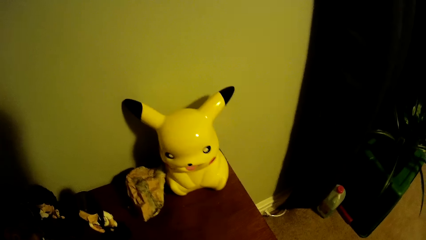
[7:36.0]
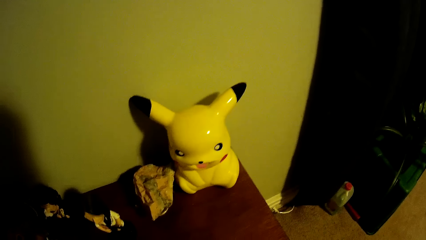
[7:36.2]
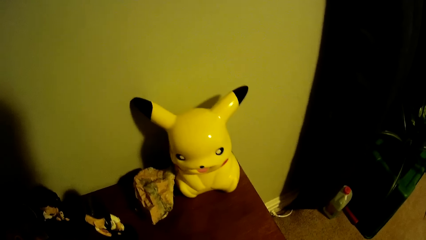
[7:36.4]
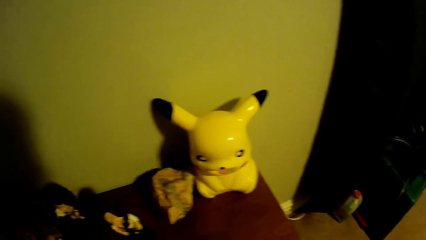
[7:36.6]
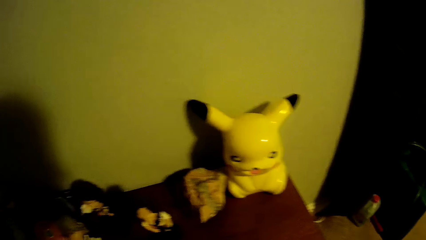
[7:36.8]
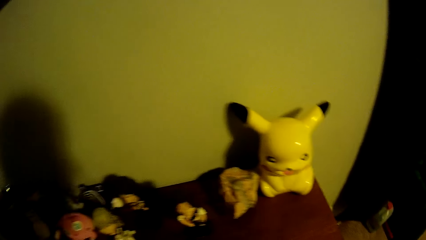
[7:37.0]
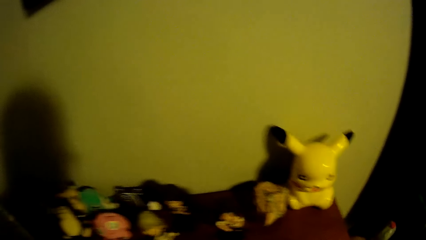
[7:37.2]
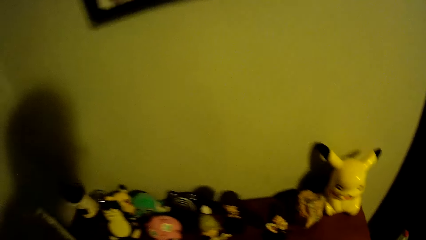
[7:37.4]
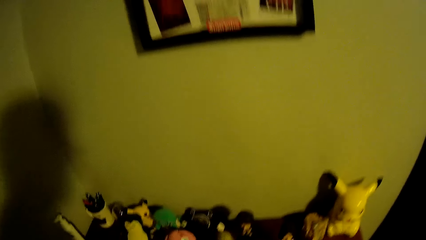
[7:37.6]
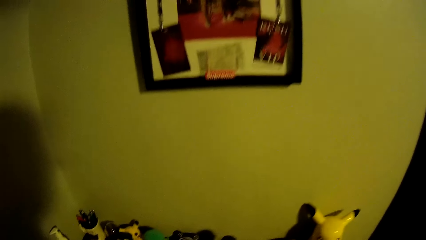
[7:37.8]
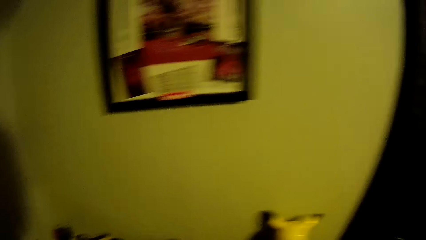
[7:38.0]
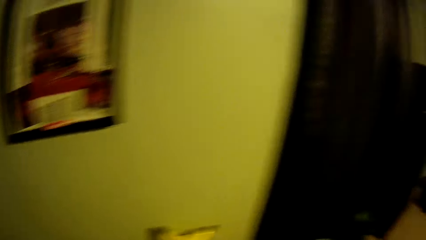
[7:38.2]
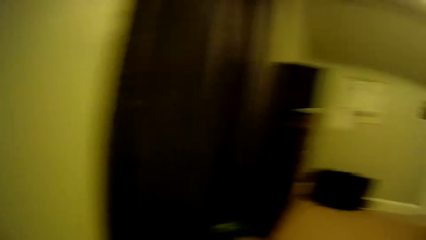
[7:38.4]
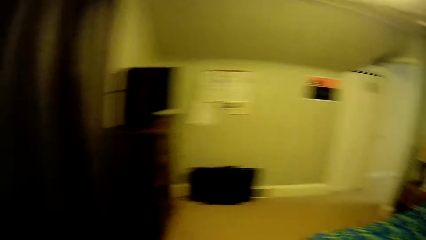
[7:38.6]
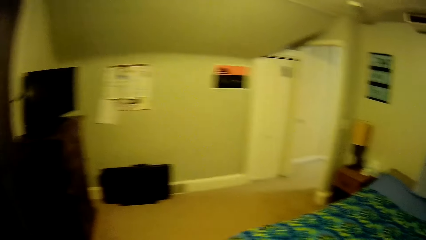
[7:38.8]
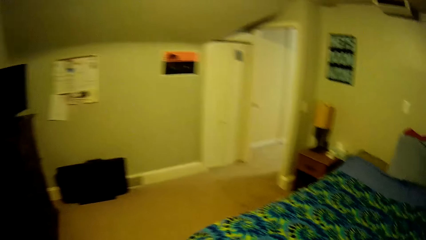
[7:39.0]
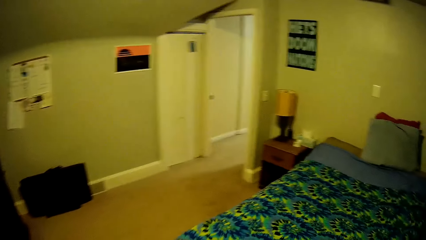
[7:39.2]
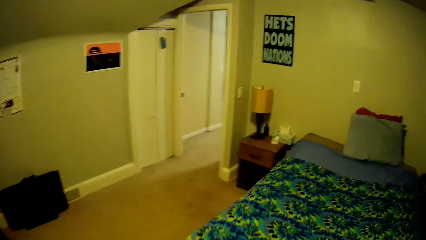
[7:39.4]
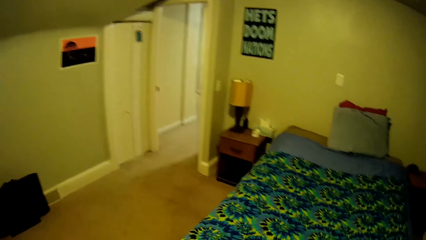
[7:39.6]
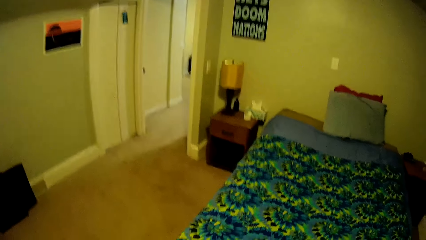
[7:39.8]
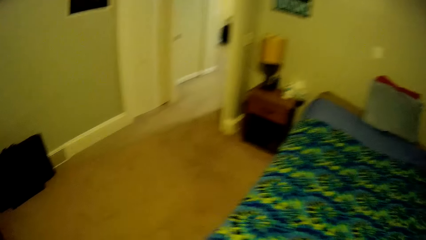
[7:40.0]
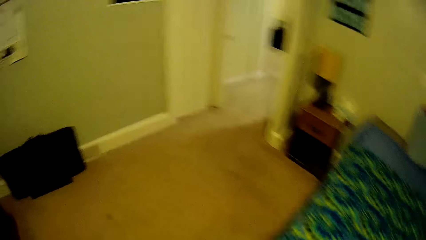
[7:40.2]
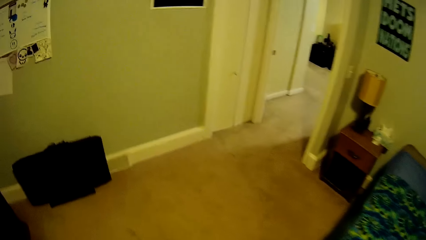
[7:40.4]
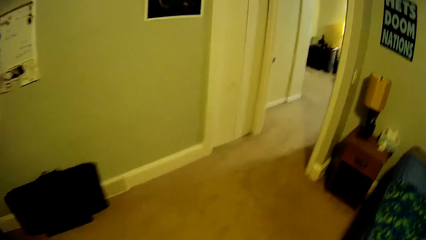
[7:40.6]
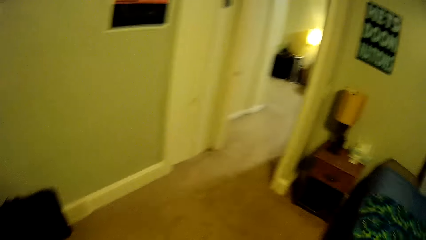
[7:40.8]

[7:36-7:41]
The camera wearer walks around the bedroom.
